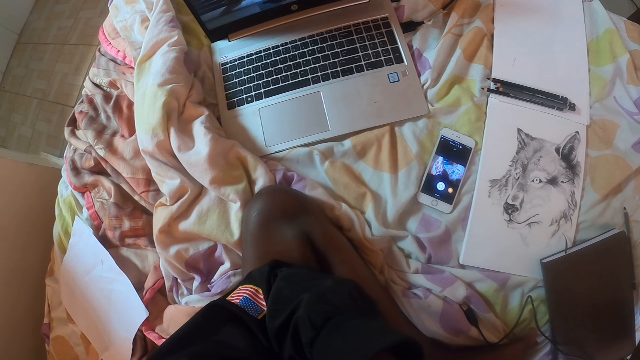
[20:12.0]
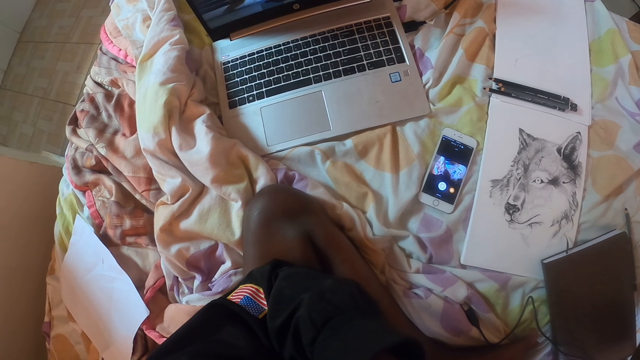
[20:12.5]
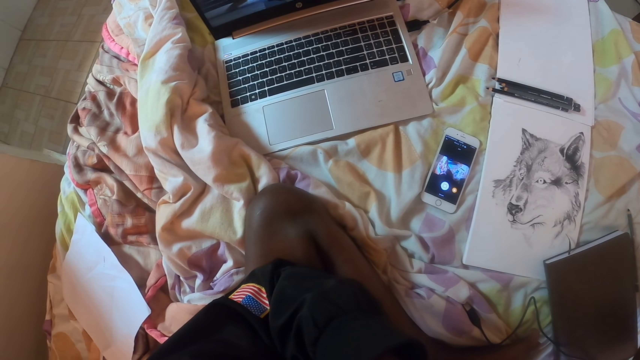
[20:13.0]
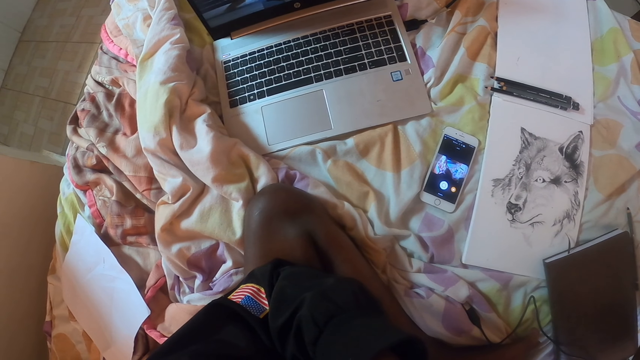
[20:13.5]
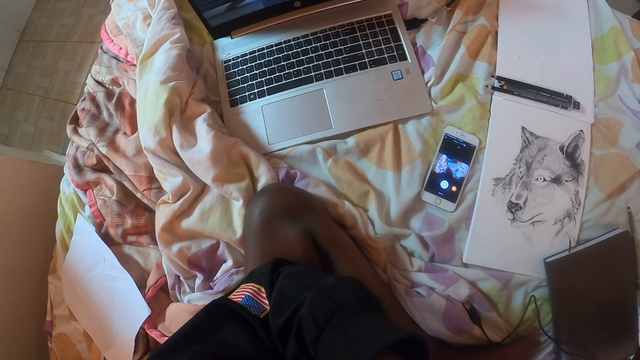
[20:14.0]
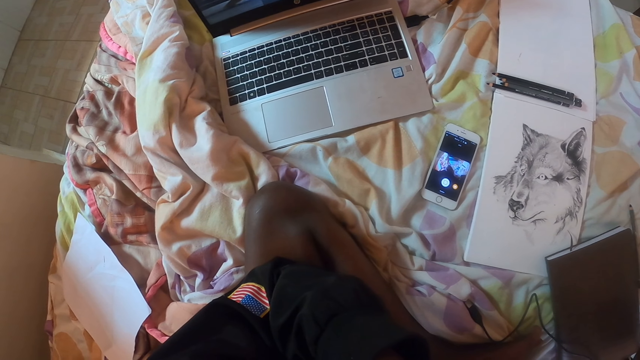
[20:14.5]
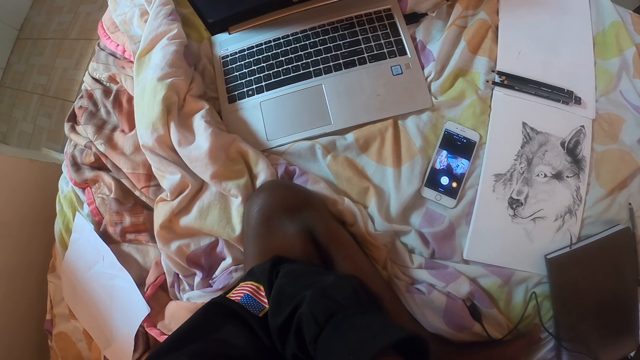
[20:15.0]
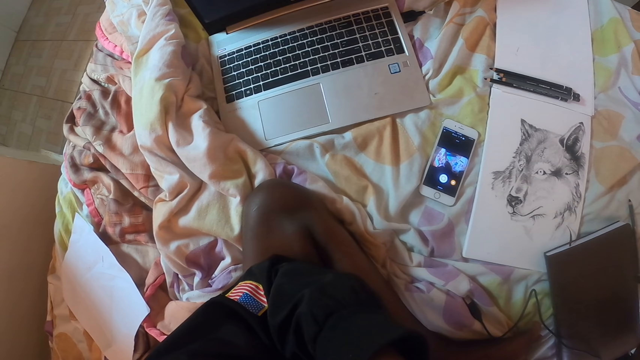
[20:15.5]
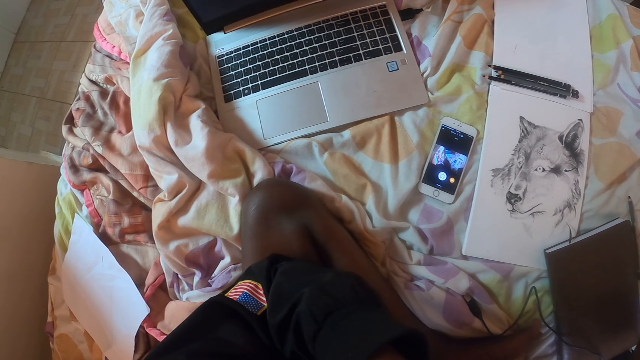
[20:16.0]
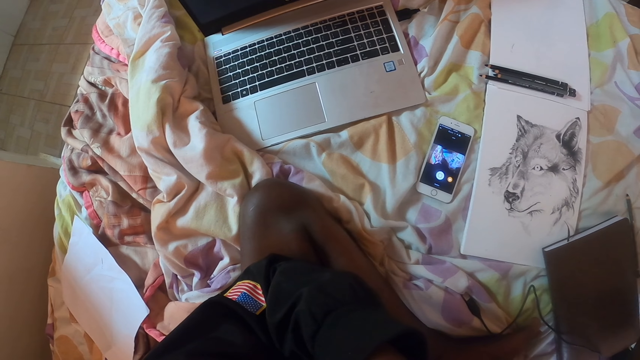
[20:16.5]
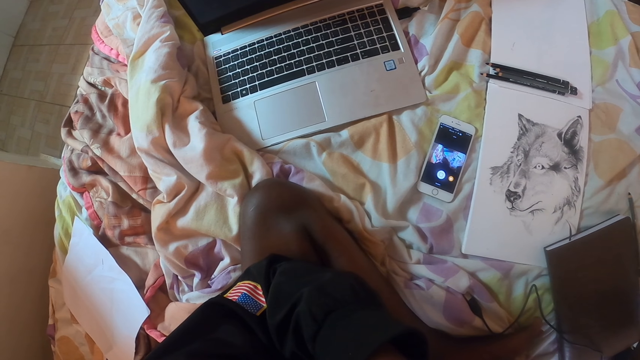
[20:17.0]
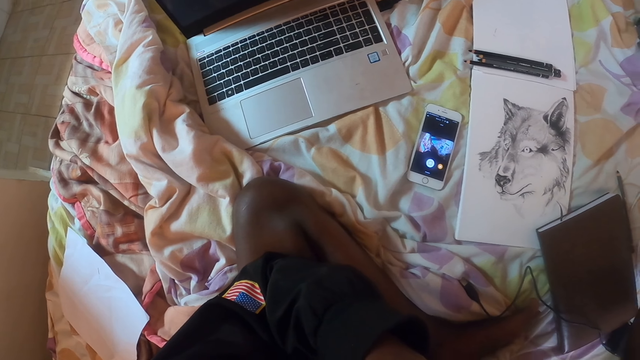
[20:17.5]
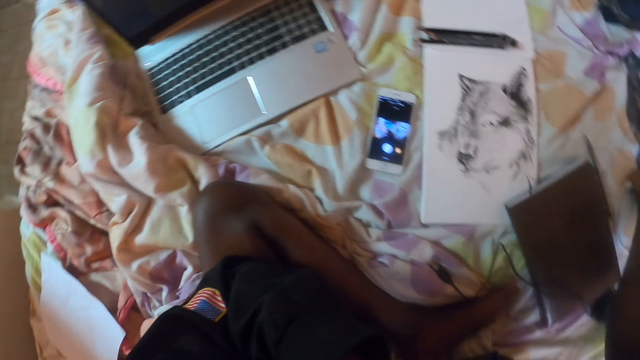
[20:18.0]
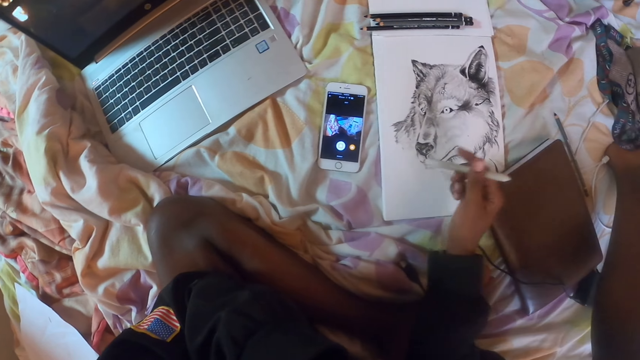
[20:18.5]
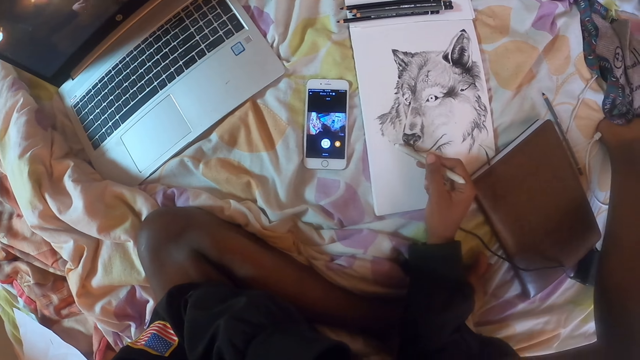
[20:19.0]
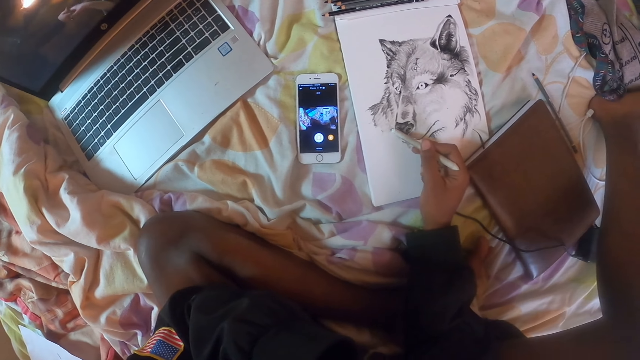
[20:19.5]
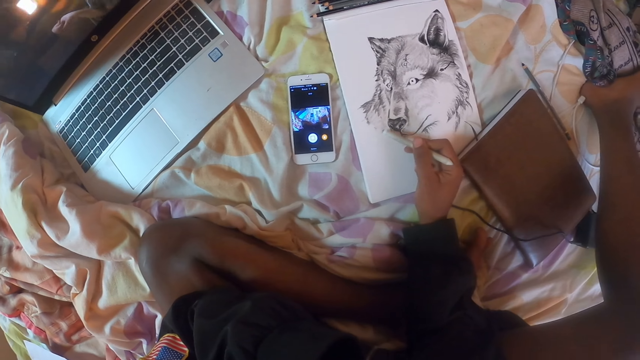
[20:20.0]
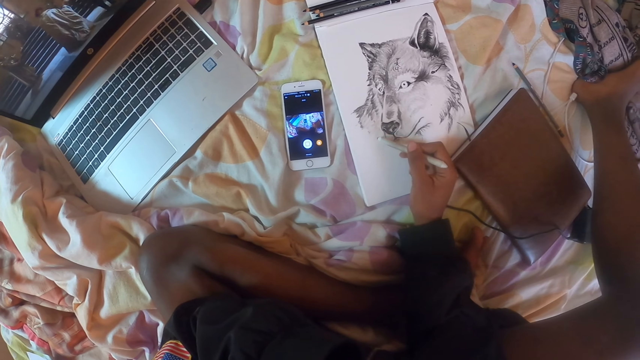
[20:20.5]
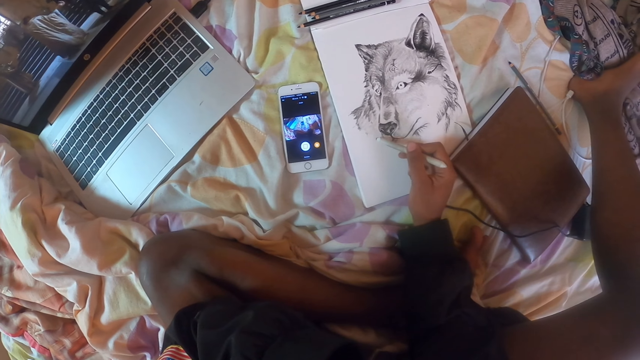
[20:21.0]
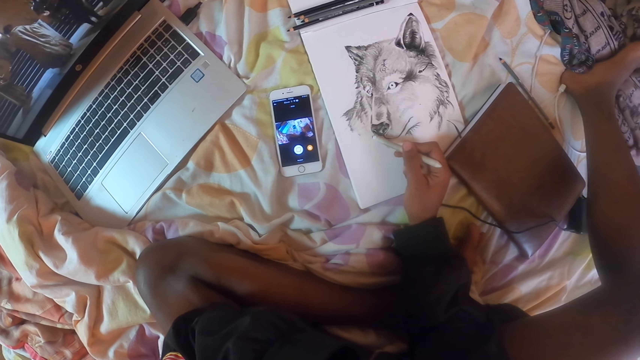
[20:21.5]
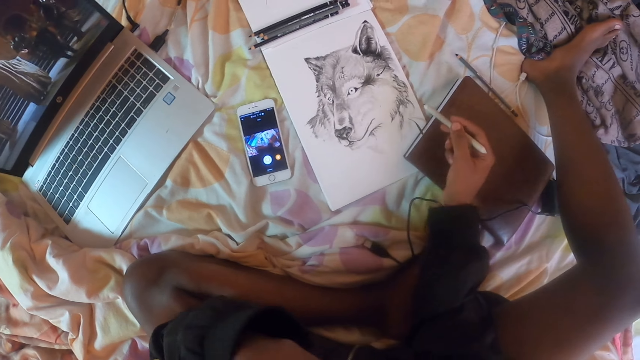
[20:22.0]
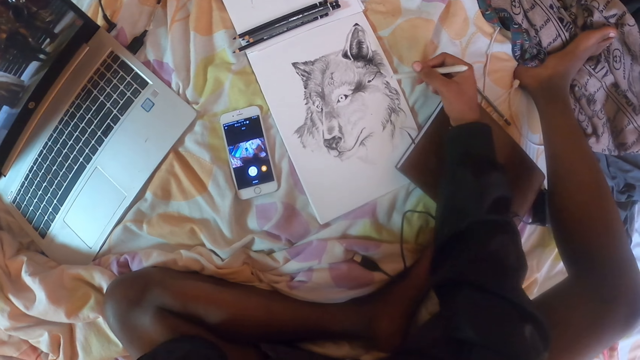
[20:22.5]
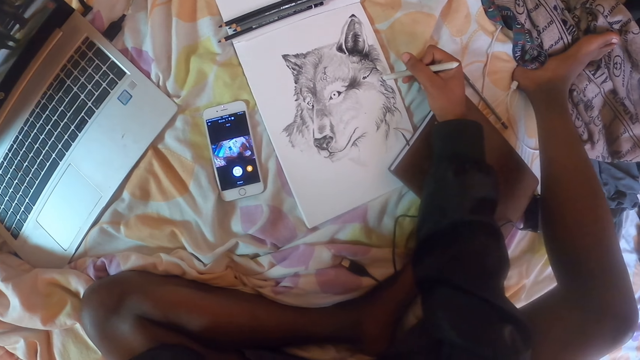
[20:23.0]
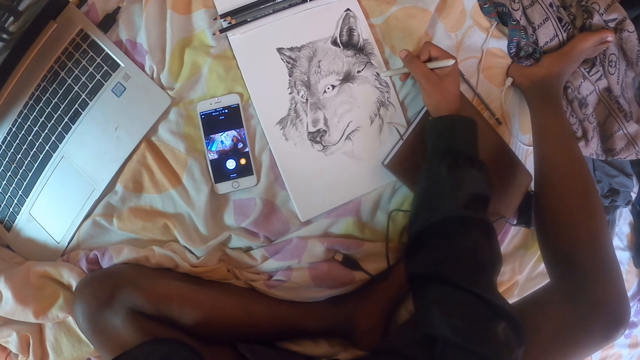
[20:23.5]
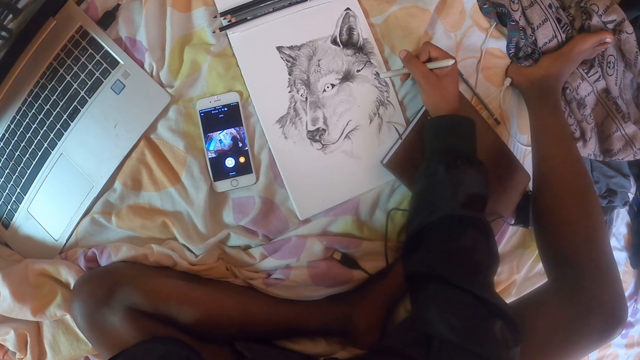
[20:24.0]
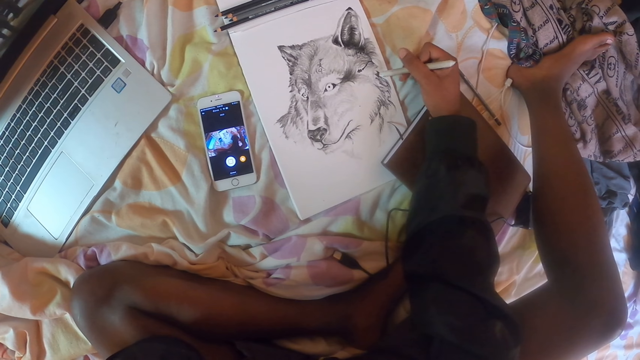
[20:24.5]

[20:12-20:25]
The camera wearer draws on the drawing book with a pencil.

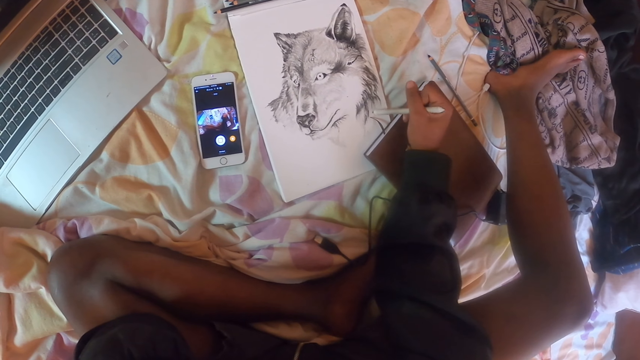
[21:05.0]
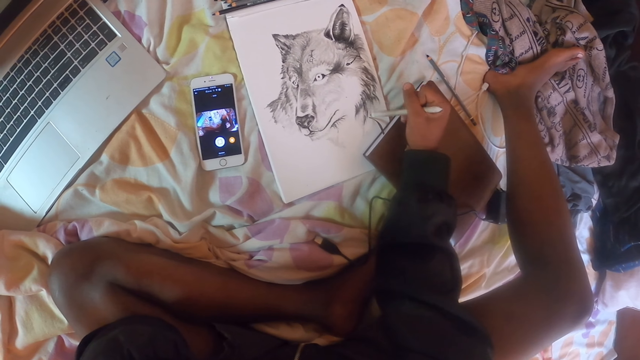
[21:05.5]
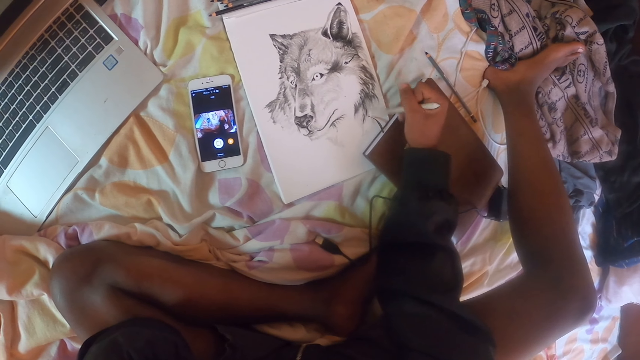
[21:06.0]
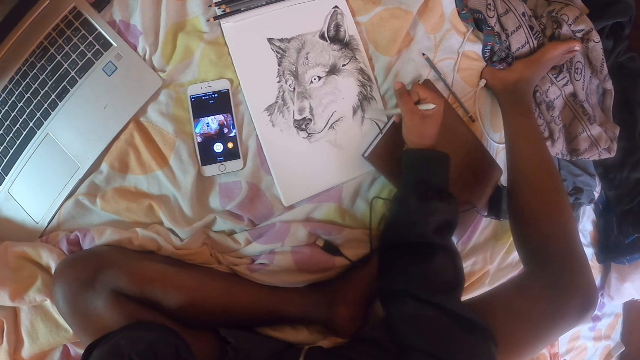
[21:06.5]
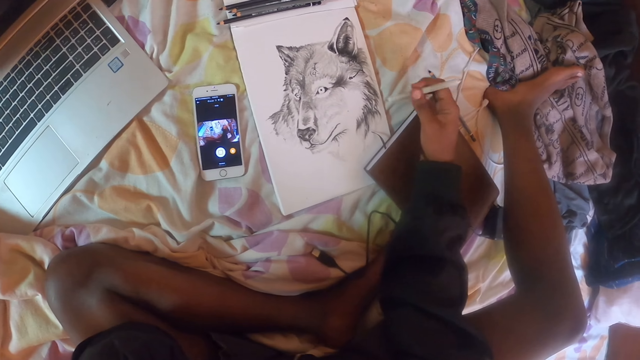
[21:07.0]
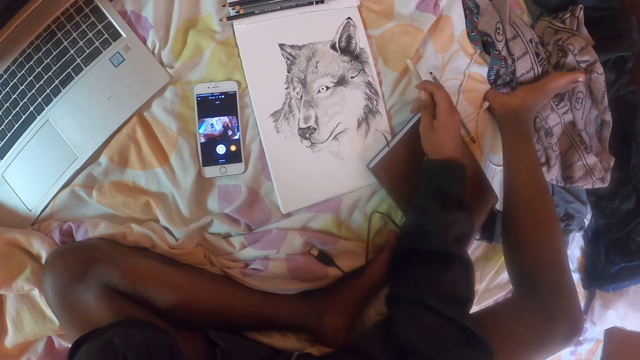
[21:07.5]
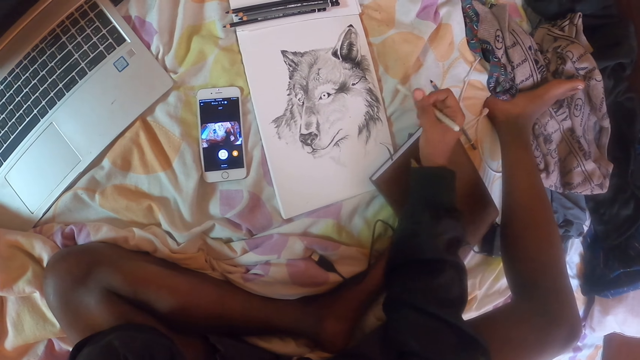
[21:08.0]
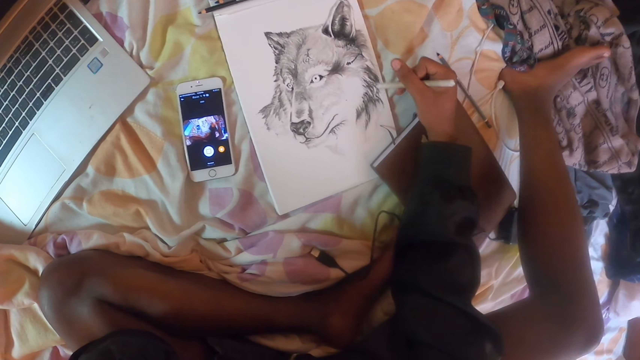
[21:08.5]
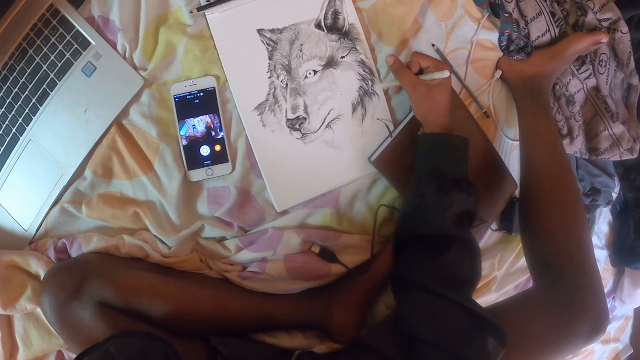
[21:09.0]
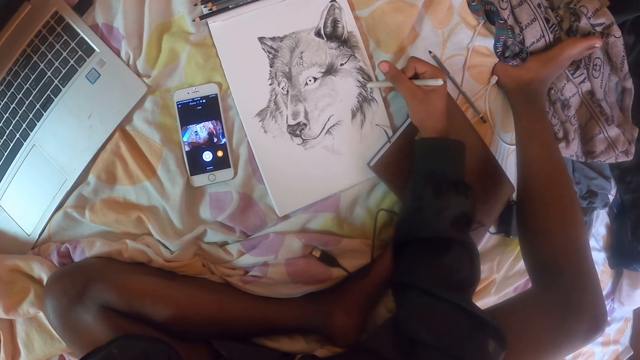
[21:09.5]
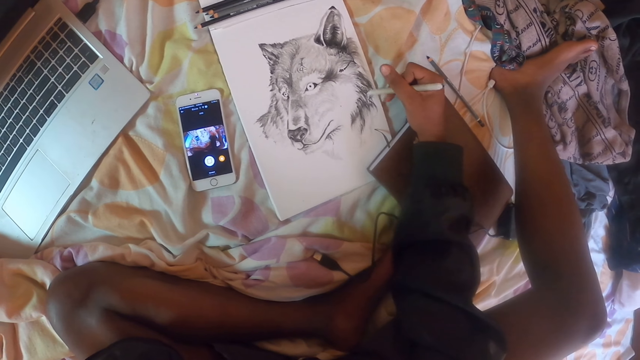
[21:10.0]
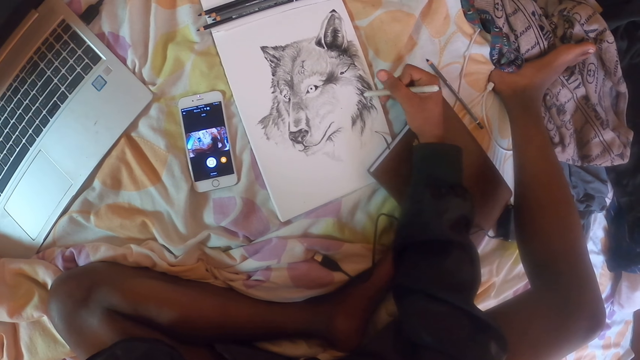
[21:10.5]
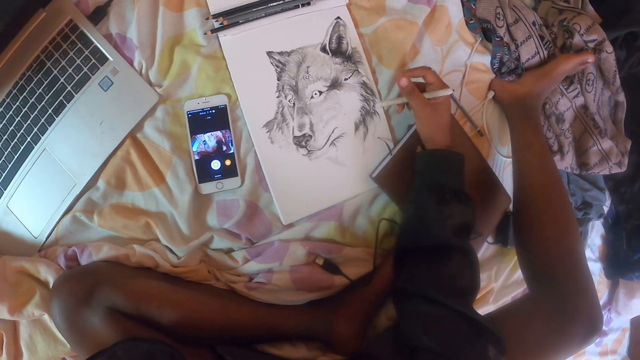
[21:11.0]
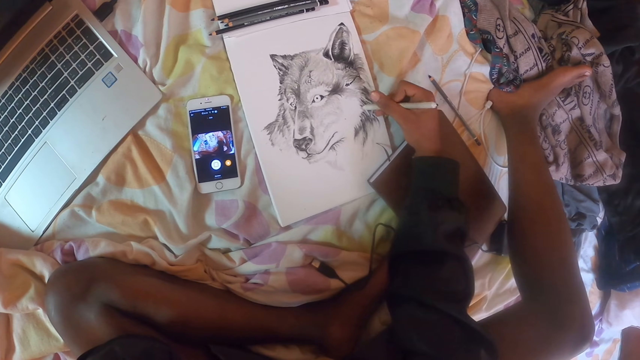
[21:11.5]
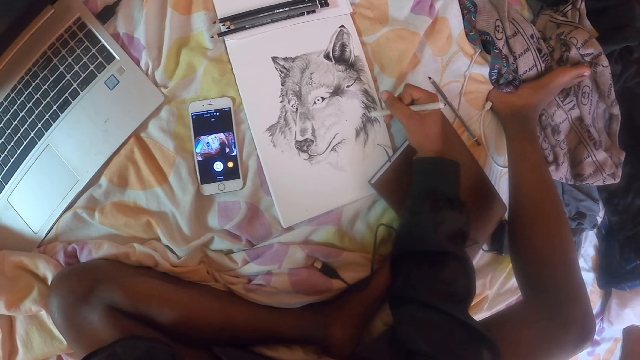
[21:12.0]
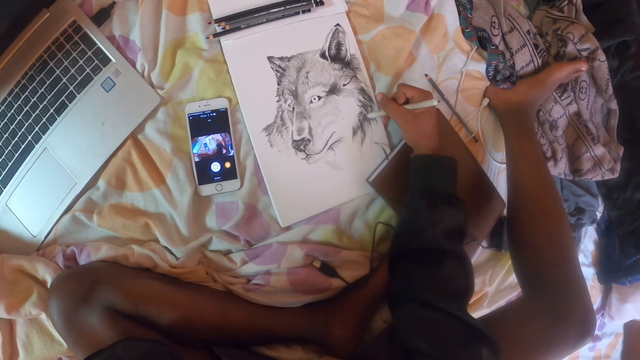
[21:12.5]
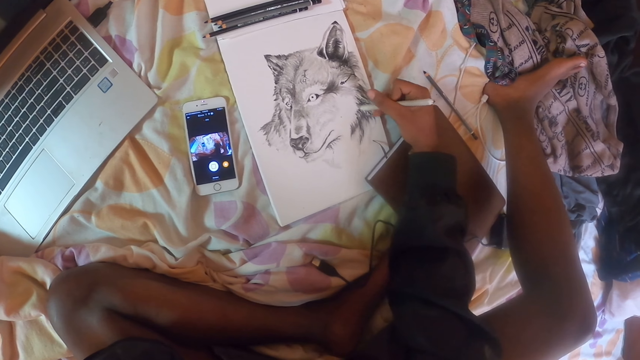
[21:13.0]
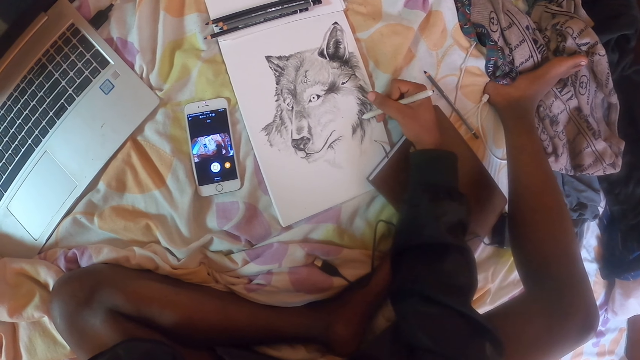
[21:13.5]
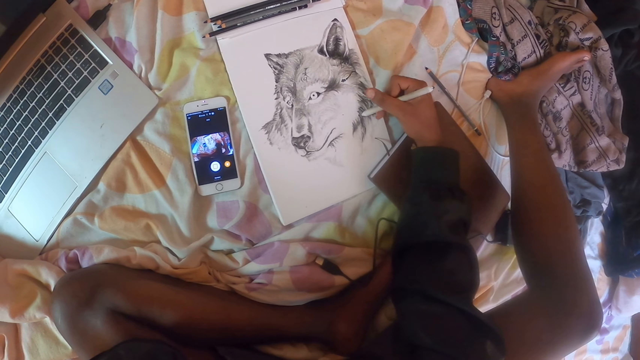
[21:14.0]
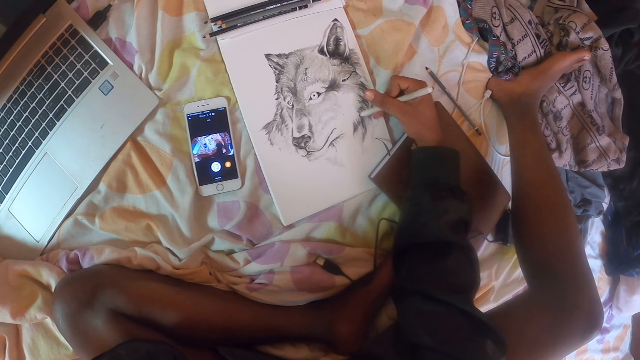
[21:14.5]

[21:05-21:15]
The camera wearer adjusts a book with the right hand. They draw on the drawing book with a pencil.
